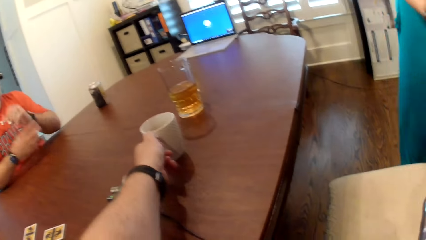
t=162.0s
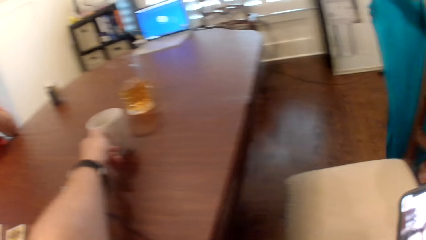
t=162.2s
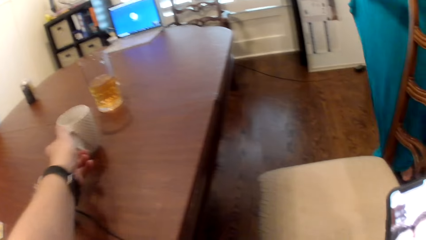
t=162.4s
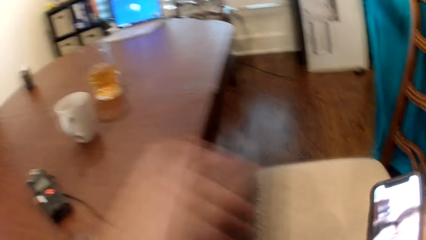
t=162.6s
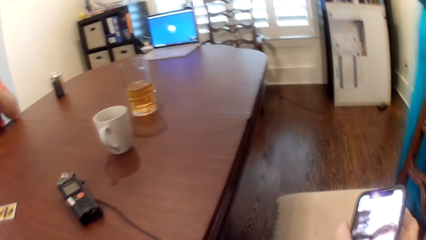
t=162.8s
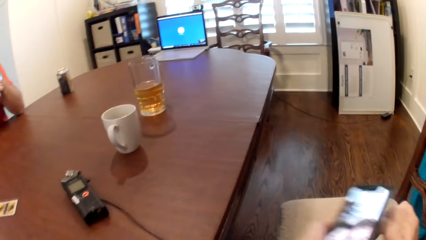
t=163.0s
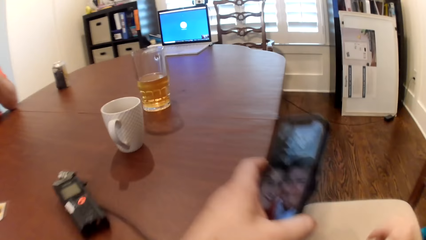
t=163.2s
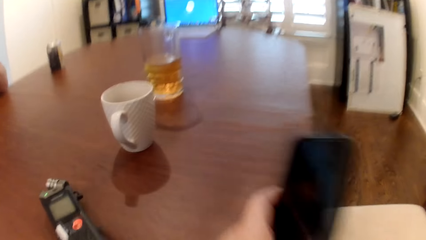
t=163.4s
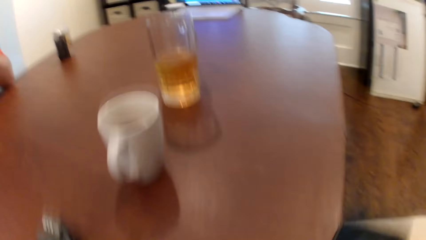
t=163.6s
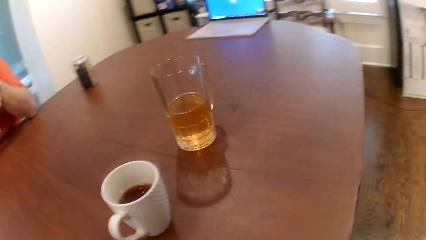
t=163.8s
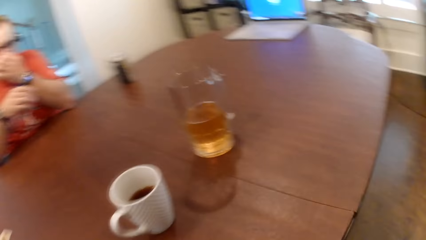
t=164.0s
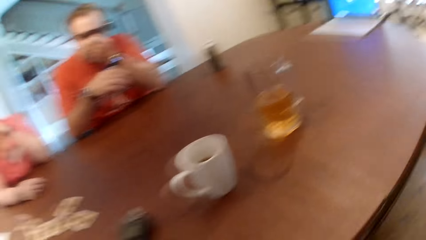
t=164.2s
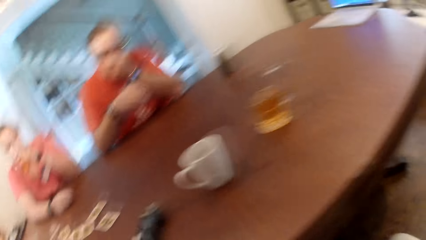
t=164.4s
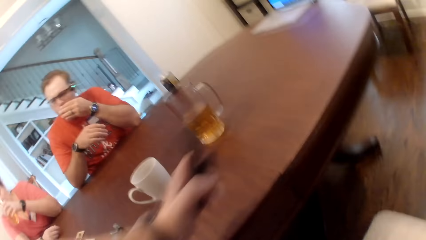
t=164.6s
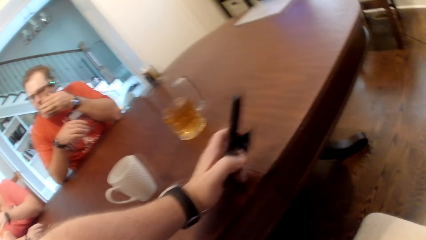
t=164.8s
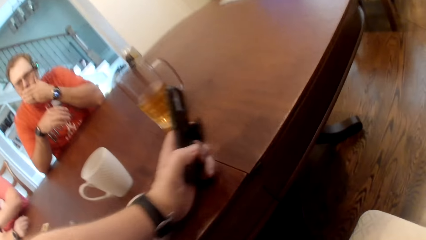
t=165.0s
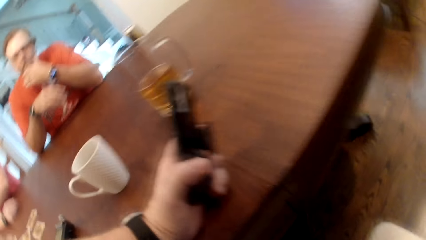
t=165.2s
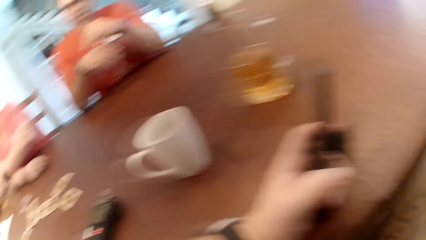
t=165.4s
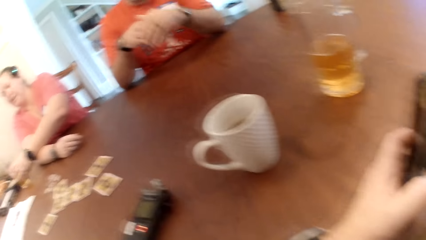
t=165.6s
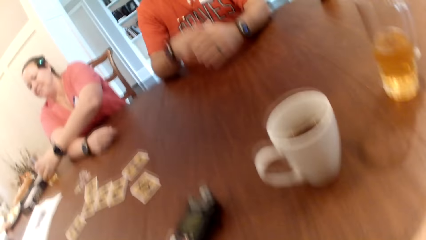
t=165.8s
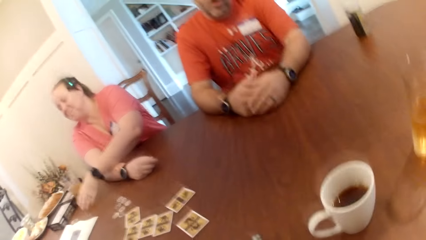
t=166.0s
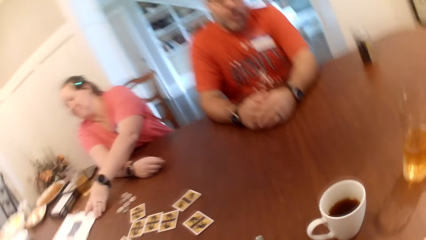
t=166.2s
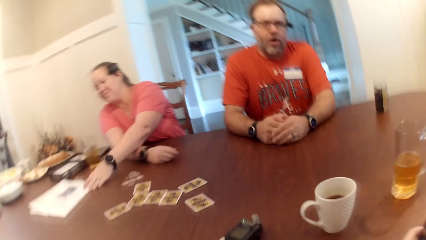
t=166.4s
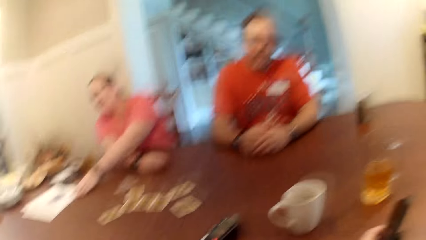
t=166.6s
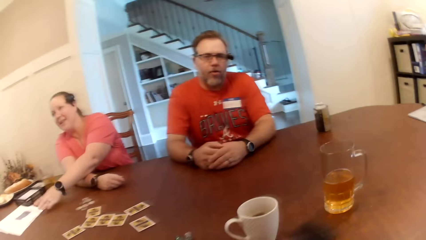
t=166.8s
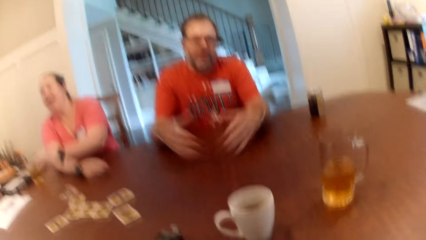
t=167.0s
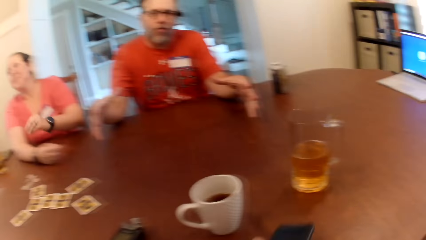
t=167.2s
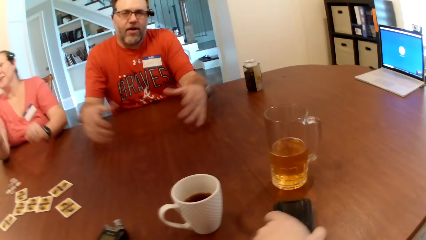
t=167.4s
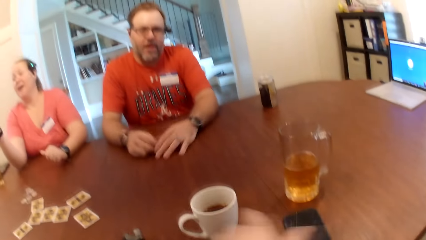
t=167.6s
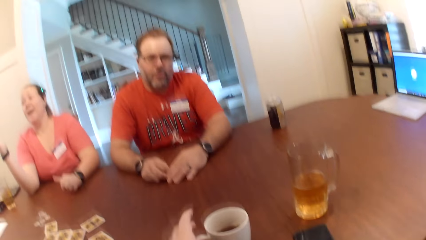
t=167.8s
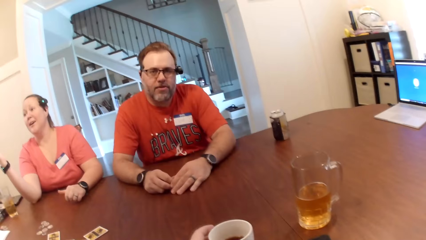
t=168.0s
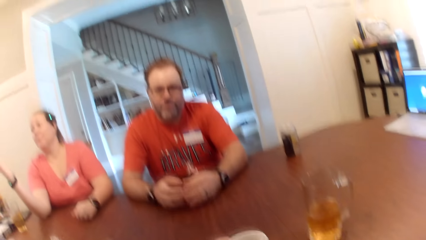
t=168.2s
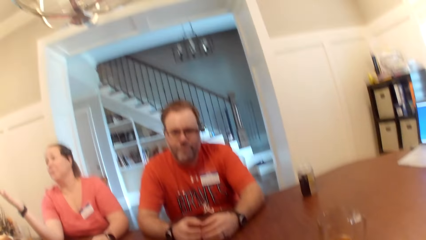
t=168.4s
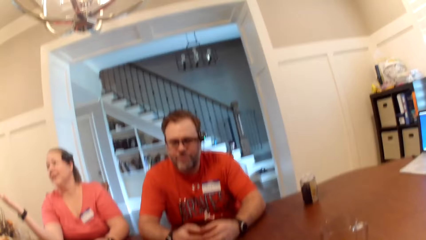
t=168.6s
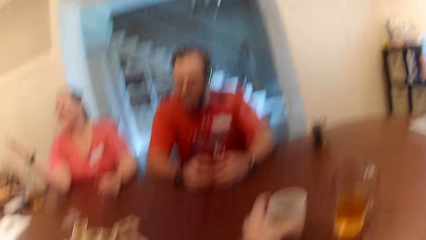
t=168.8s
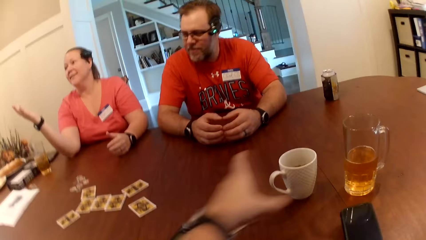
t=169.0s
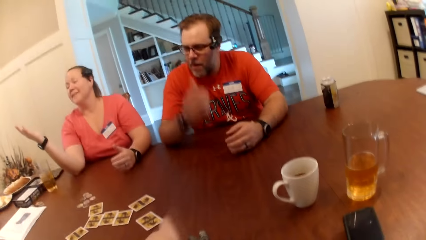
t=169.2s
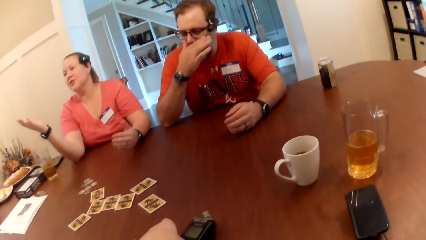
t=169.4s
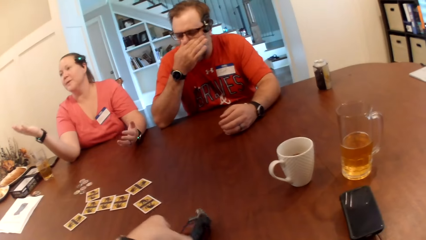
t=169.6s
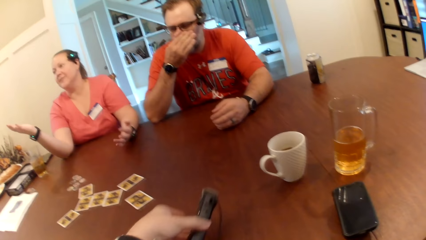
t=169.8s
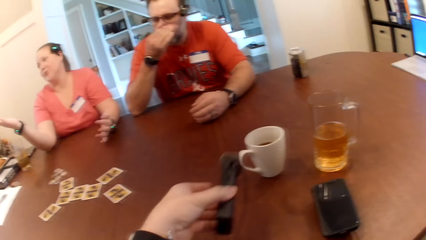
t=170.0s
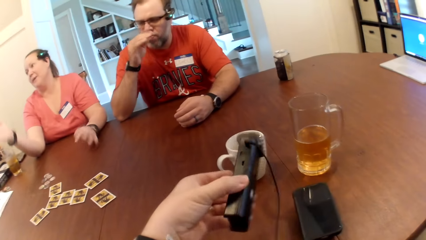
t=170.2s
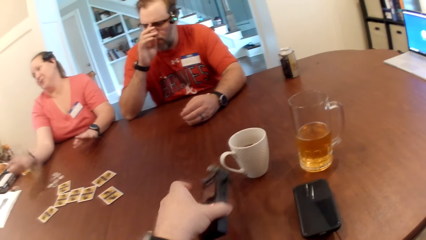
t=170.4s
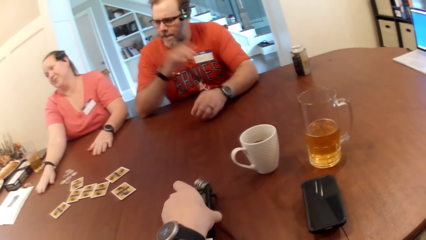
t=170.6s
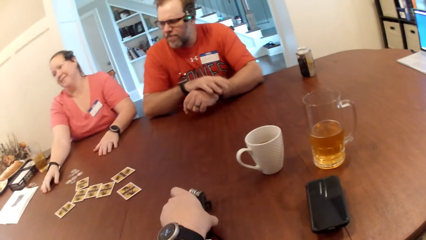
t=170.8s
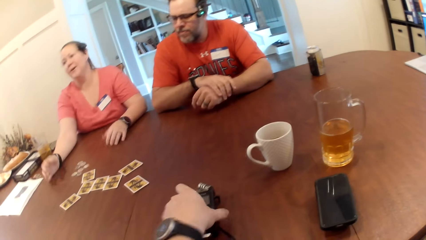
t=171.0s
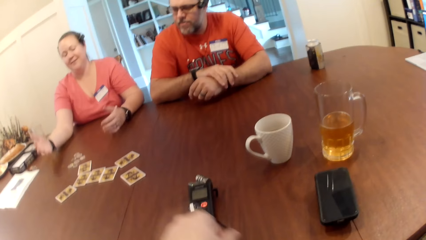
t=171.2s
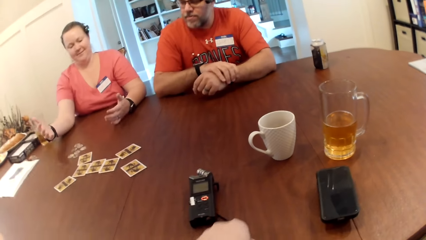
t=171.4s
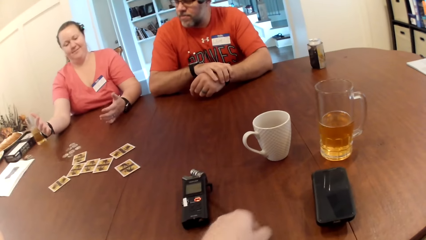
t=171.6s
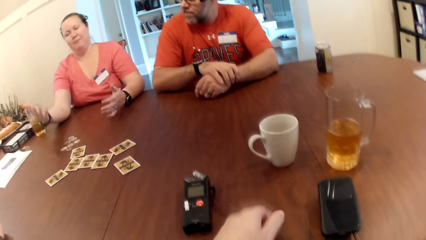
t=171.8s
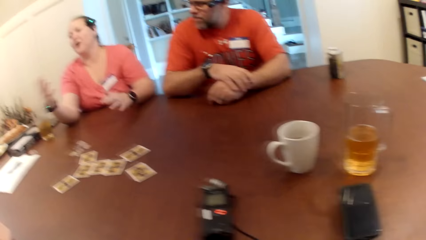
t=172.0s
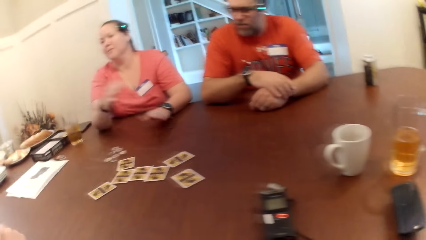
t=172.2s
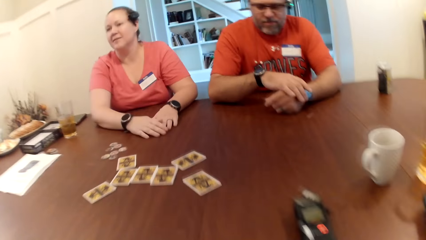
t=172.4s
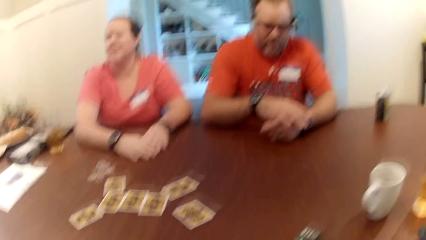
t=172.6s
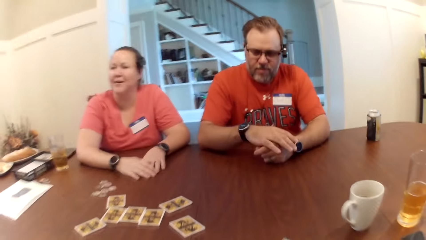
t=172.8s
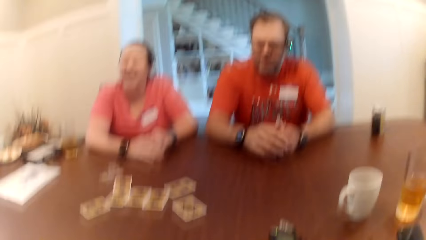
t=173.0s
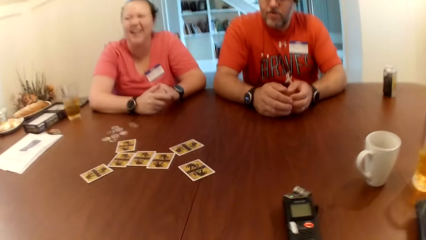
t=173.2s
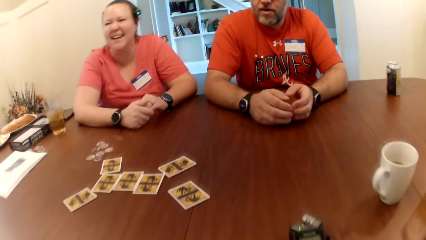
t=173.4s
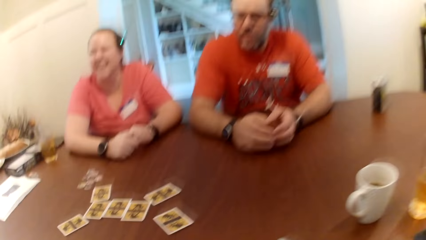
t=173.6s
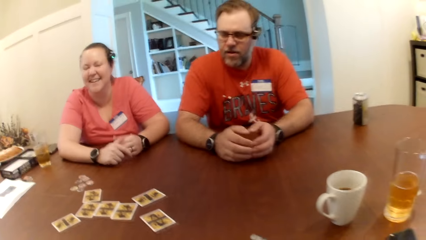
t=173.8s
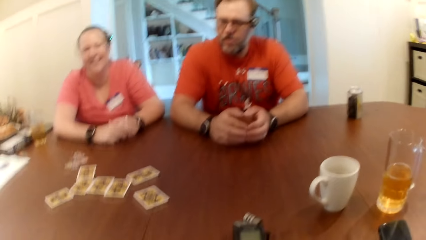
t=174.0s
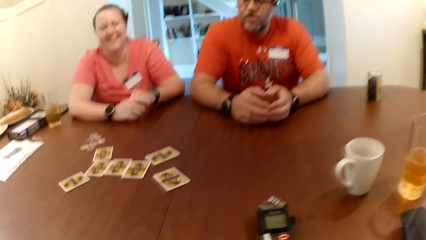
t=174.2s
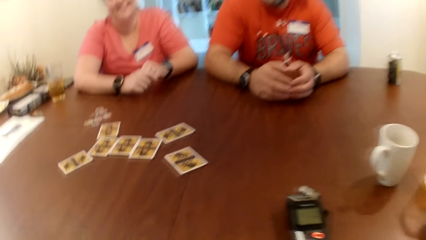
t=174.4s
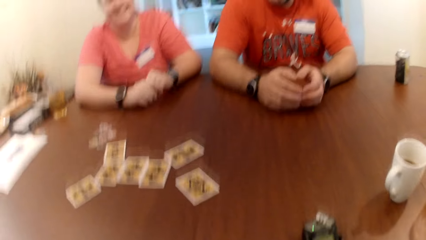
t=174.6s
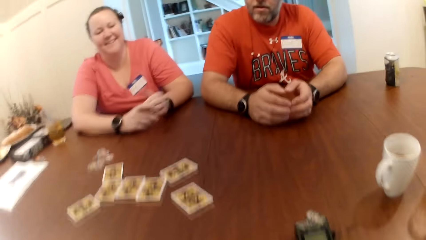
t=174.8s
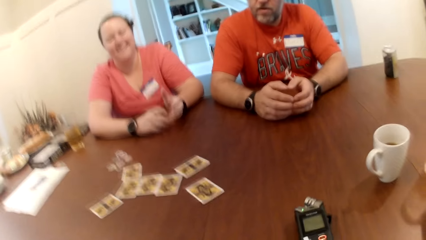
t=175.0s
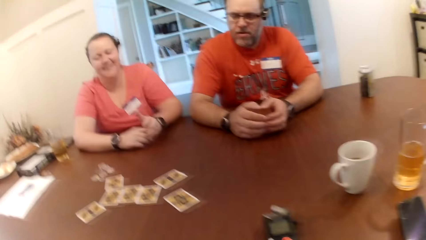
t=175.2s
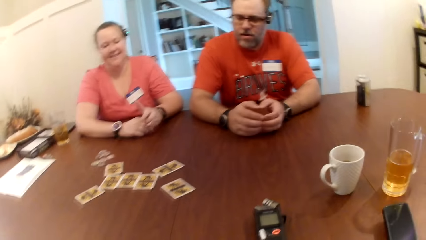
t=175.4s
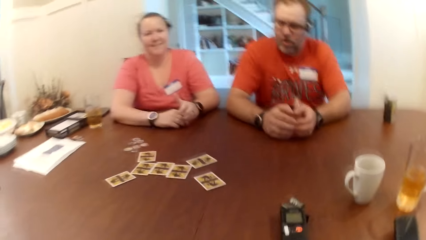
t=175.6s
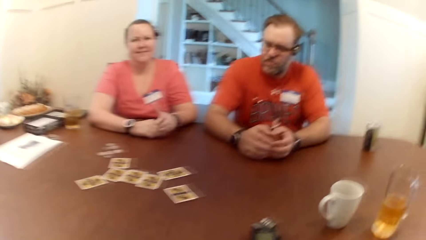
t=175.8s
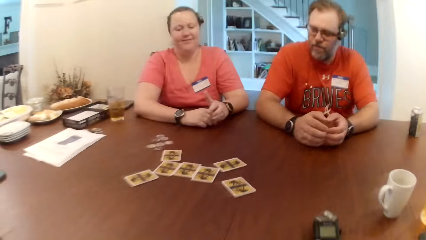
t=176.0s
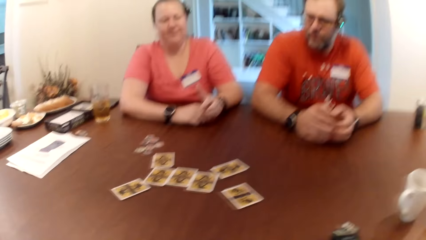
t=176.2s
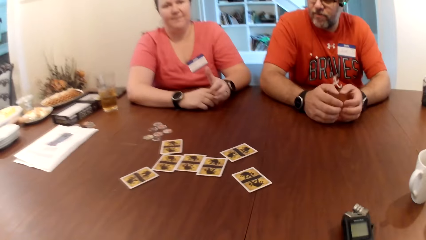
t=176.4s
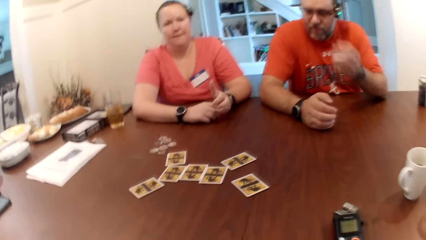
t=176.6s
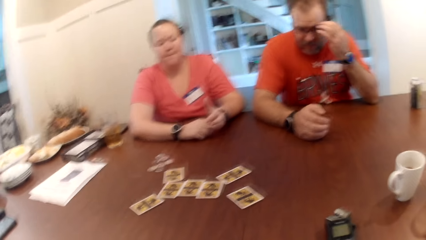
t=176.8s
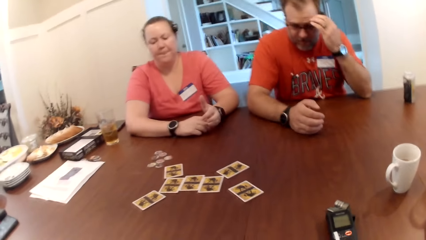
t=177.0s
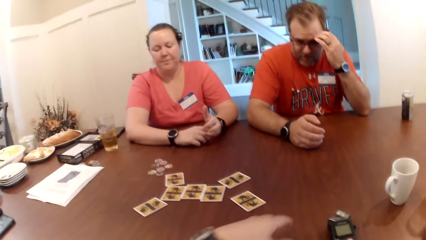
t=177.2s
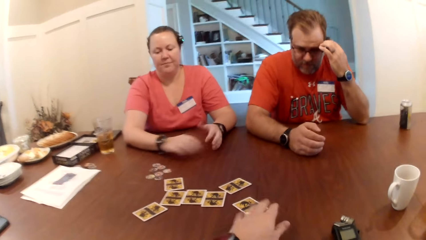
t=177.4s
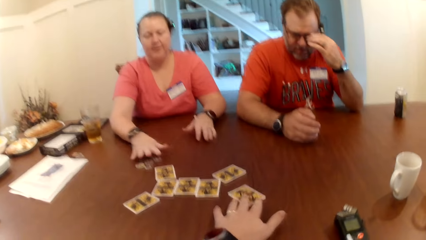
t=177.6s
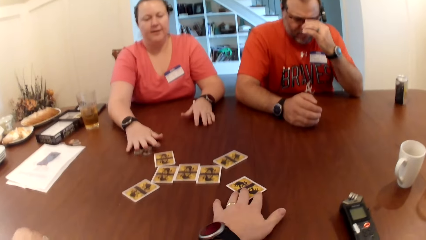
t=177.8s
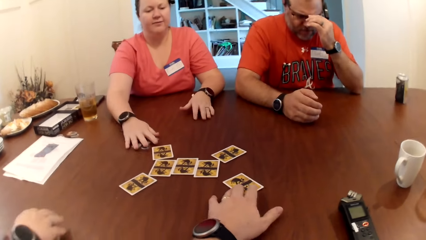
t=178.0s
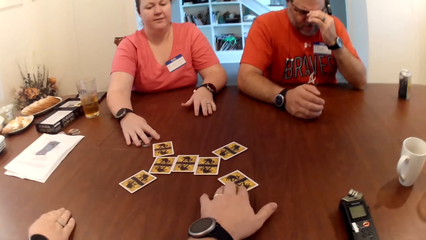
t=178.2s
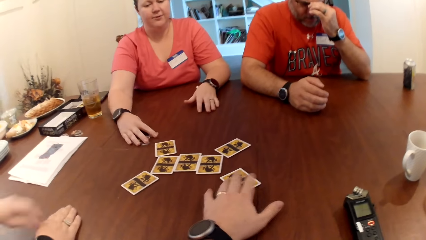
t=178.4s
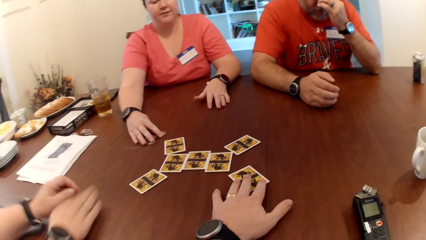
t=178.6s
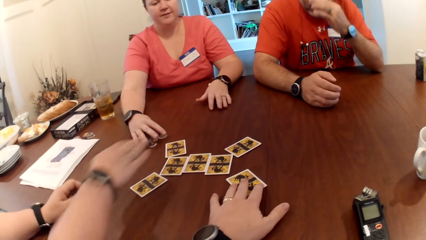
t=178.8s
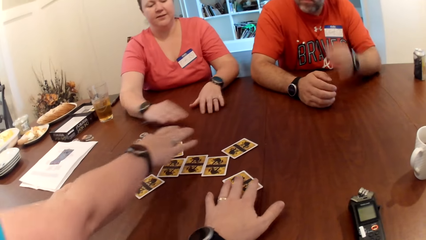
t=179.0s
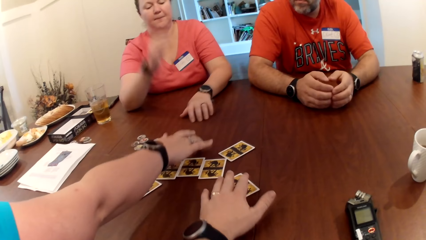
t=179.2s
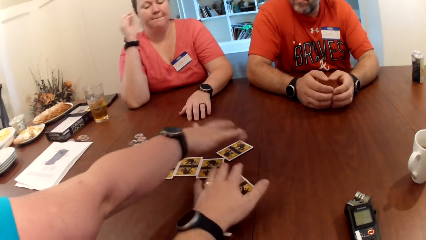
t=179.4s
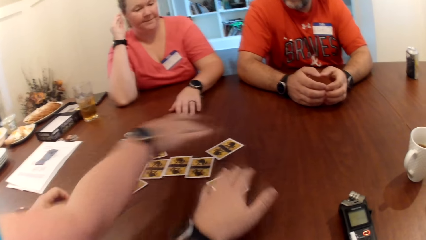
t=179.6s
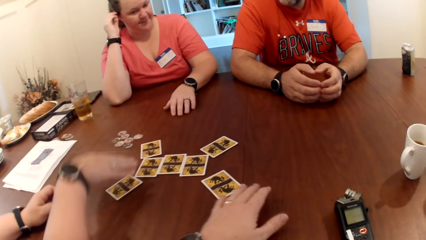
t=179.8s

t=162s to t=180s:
The camera wearer drops the white cup on the table with his left hand. He passes the phone from his right hand to his left hand. He stands up. He places his left hand on the table. A woman adjusts the paper on the table with her left hand. The camera wearer sits on the chair and puts the phone on the table. The woman places her right hand on the table. The camera wearer touches the white cup from the table with his left hand. He holds the cup. He picks up the dictaphone from the table with his left hand. He drops the dictaphone on the table with his left hand. The woman touches the tokens on the table with her right hand. The camera wearer moves the card on the table with his left hand. He touches the card on the table. Another woman removes her right hand from the table and touches the cards on the table with her right hand.
